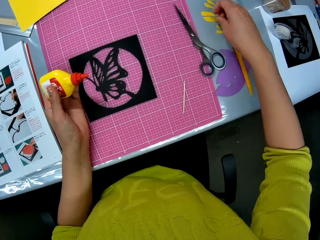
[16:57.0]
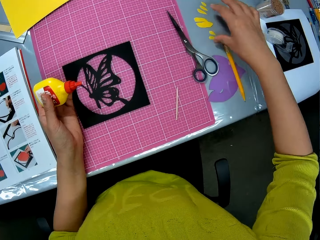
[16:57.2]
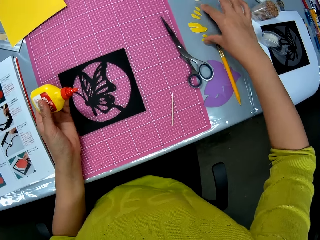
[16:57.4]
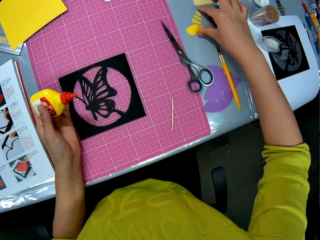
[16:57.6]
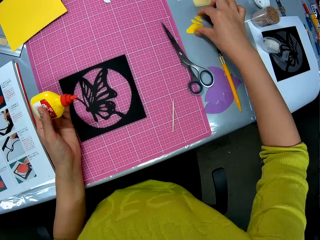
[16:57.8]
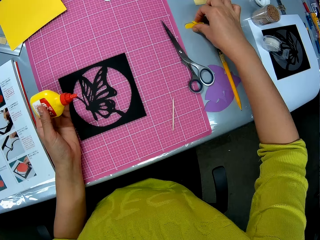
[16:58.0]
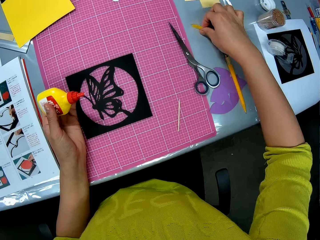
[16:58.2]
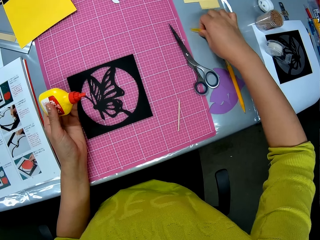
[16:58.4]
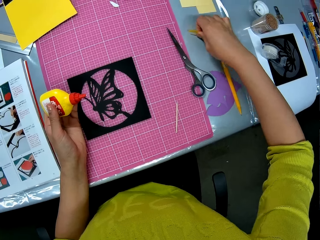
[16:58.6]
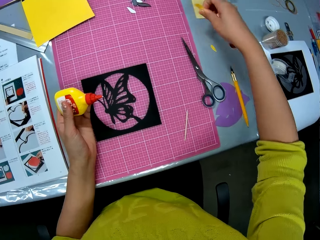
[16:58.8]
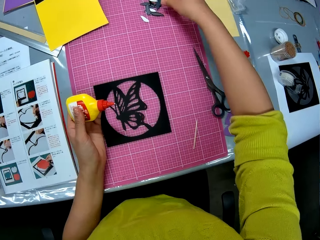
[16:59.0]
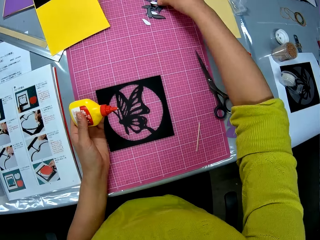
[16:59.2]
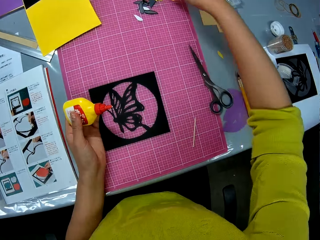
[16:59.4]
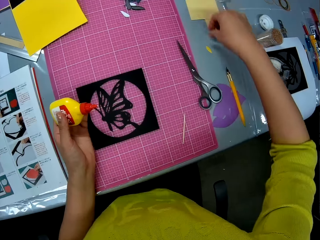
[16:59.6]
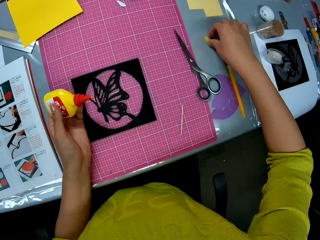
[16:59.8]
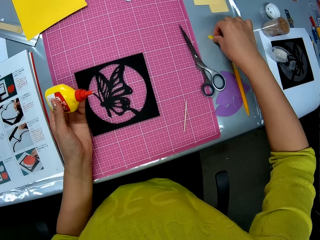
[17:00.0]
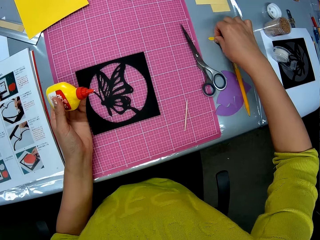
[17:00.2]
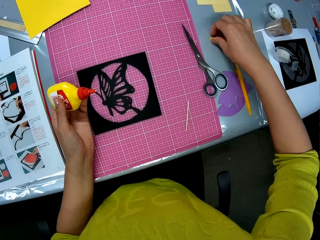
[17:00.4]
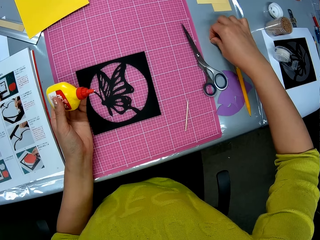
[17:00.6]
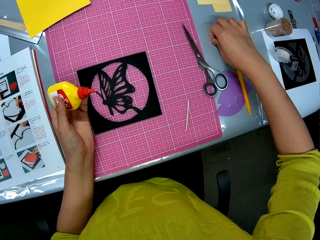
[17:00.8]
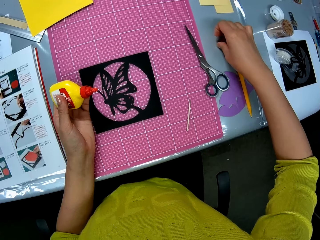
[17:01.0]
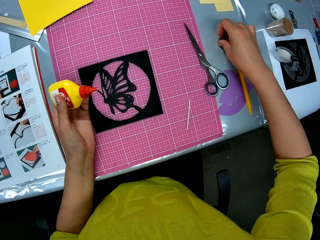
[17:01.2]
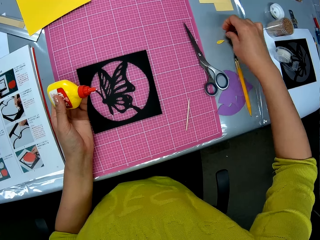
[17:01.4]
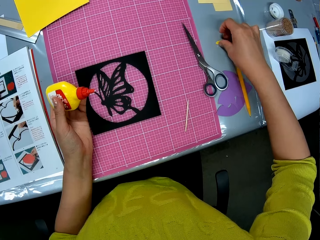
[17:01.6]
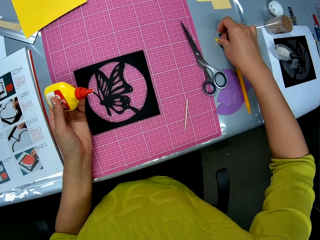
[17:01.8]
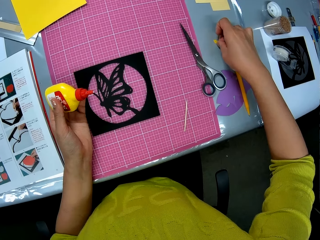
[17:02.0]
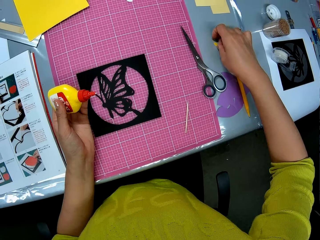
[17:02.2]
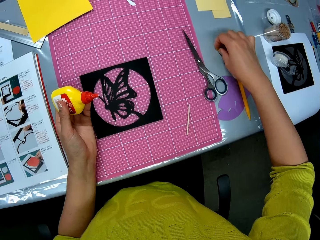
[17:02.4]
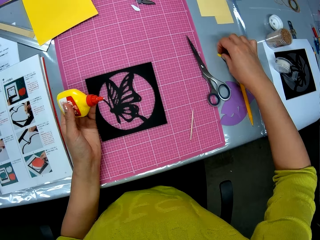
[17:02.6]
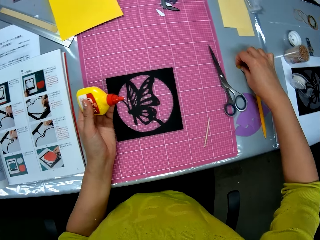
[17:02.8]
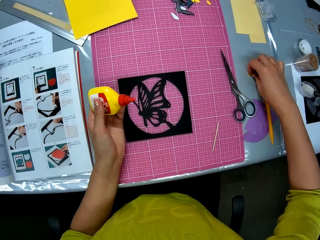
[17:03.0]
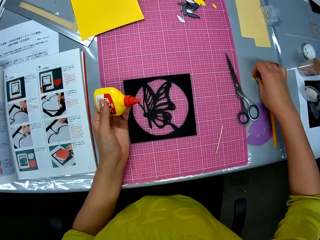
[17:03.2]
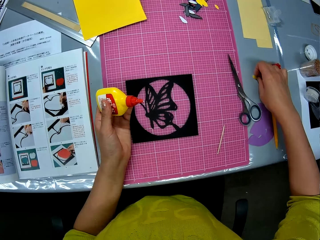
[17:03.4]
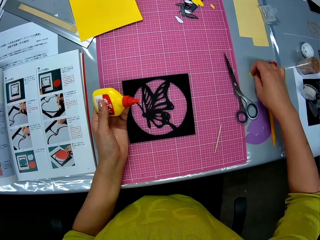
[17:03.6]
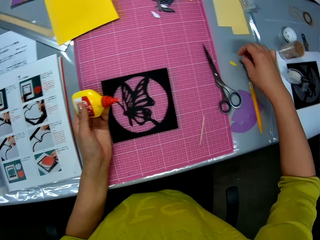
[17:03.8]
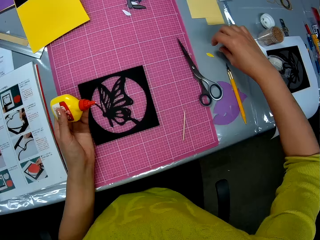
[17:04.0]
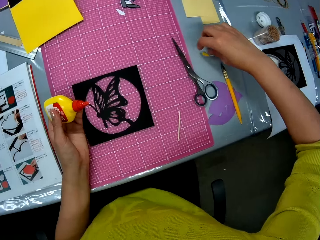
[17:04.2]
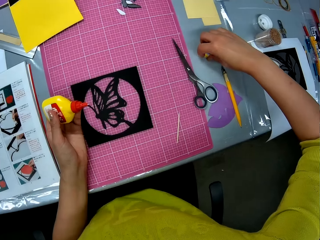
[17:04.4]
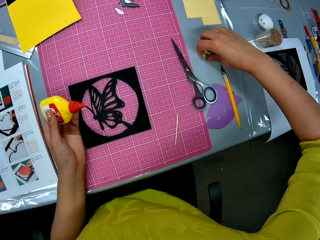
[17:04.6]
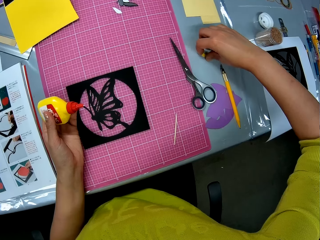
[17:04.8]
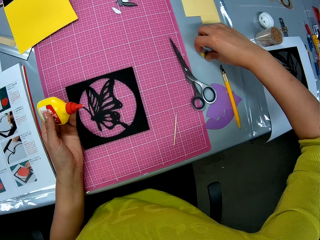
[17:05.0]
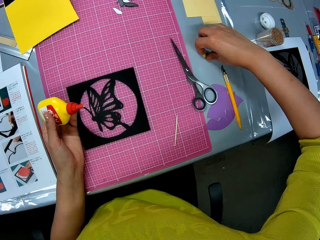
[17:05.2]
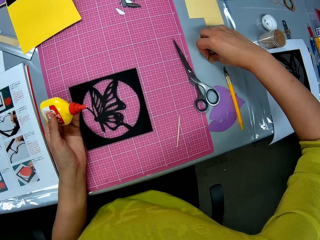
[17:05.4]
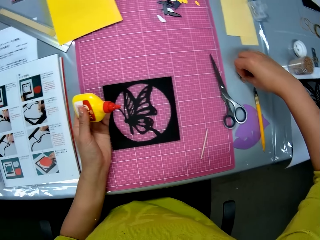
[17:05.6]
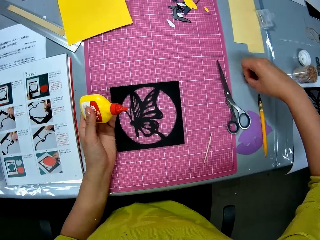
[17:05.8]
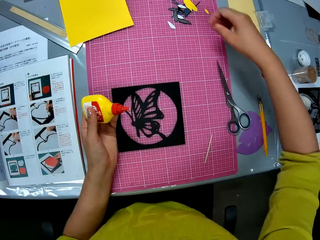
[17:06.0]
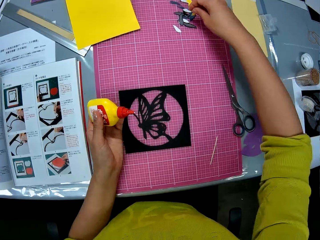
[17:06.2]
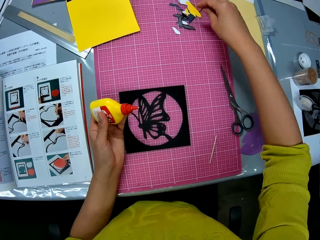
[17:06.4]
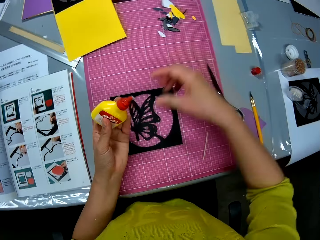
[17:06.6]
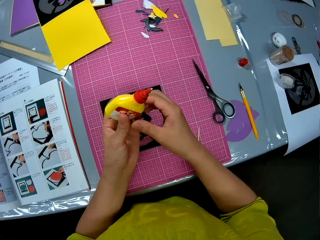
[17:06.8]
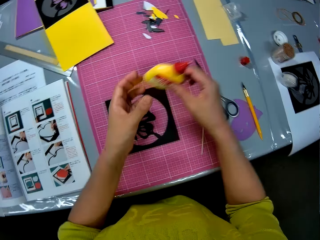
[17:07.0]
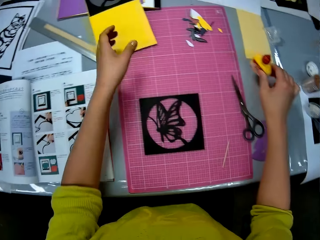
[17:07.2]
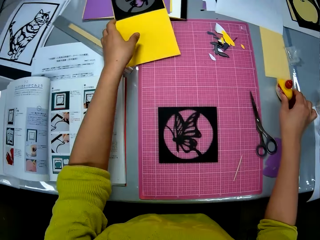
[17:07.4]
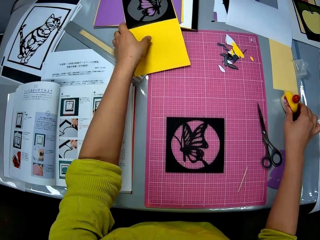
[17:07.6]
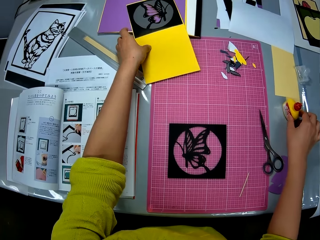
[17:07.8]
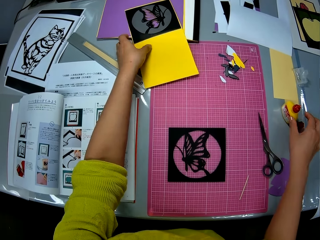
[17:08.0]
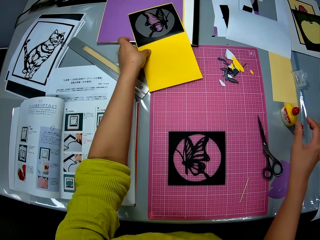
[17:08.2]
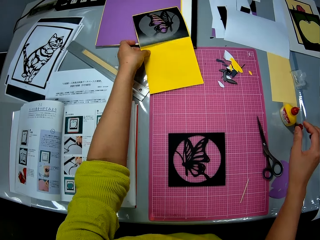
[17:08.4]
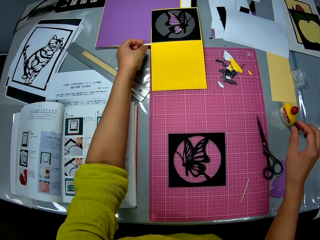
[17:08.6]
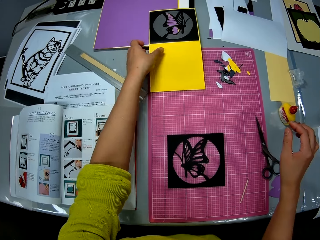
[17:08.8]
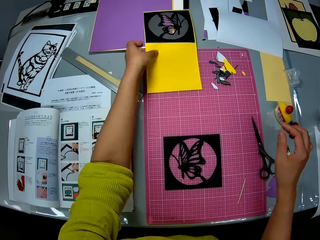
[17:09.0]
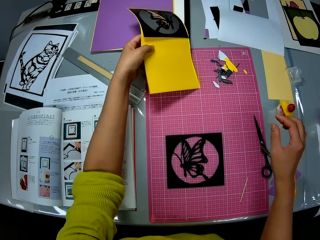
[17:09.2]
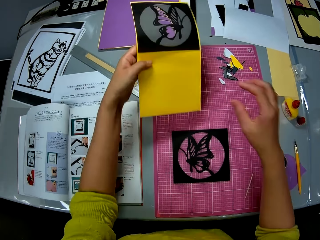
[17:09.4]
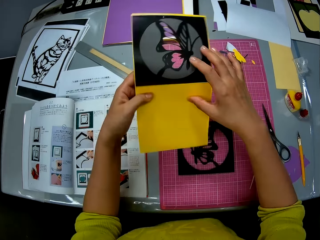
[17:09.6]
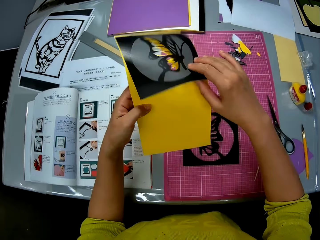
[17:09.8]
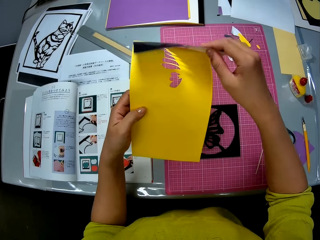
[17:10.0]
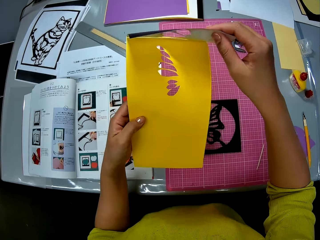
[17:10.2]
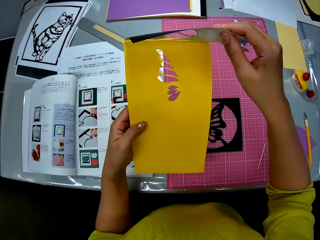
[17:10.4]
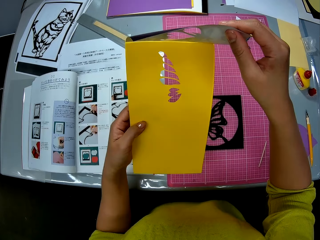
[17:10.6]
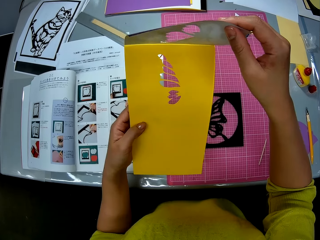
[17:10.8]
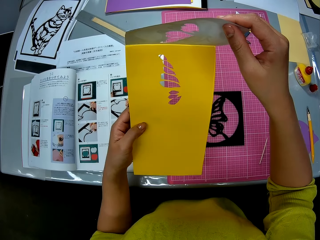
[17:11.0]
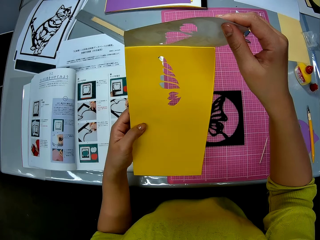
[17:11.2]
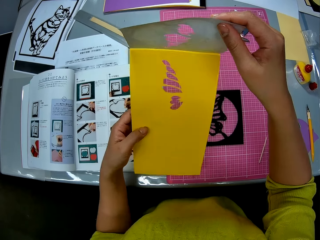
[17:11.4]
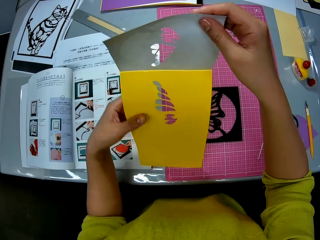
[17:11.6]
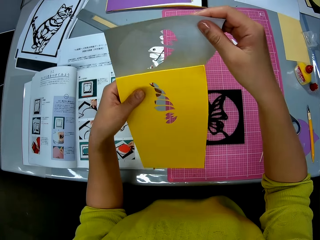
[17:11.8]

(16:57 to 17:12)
The camera wearer puts the yellow piece on the table. She packs the yellow pieces on the table with her right hand. She picks up the cut papers. She puts the yellow pieces over the black pieces on the cutting mat. She picks up the cut paper. She puts the paper together. She passes the glue container in her left hand to her right hand. She puts the glue container in her right hand on the table. She picks up the papercraft on the table with her left hand. She opens the butterfly paper print on the papercraft with her right hand.

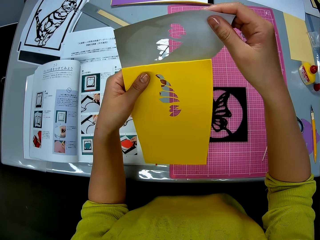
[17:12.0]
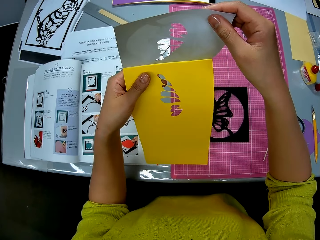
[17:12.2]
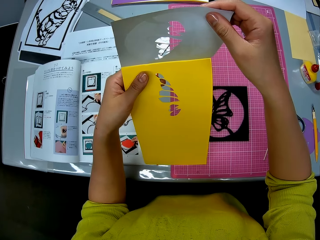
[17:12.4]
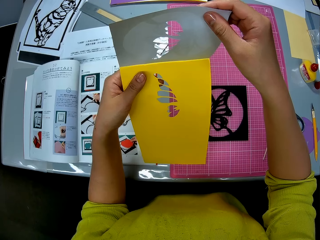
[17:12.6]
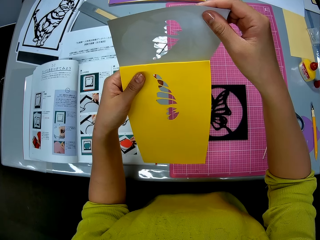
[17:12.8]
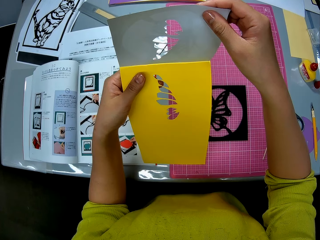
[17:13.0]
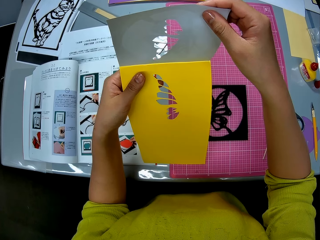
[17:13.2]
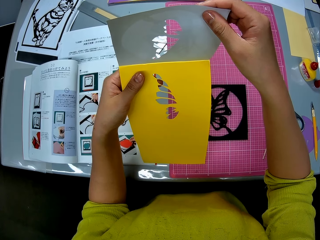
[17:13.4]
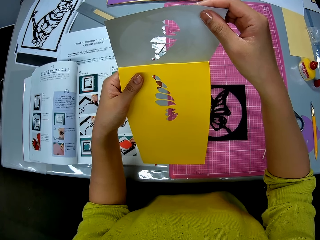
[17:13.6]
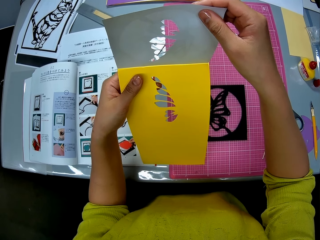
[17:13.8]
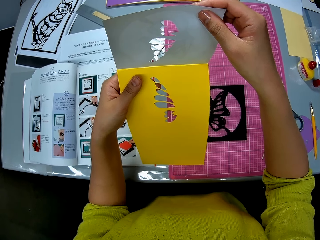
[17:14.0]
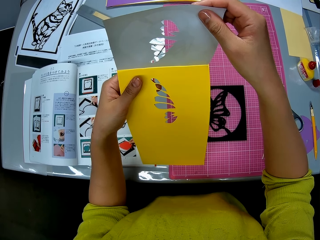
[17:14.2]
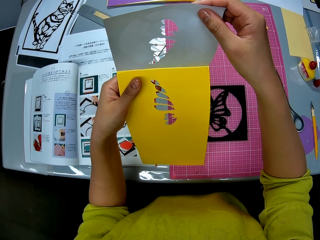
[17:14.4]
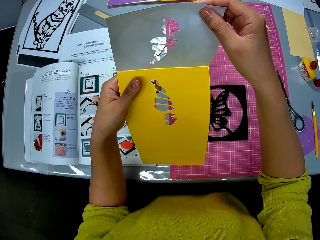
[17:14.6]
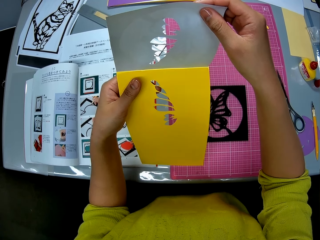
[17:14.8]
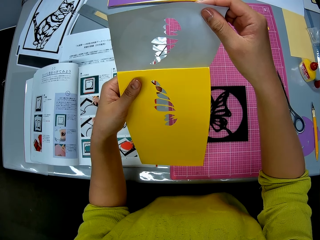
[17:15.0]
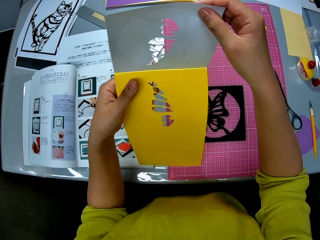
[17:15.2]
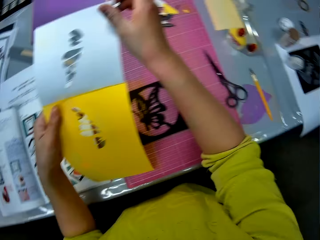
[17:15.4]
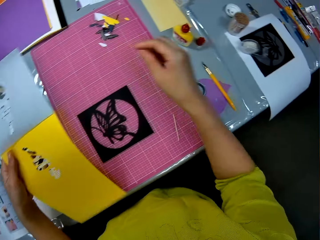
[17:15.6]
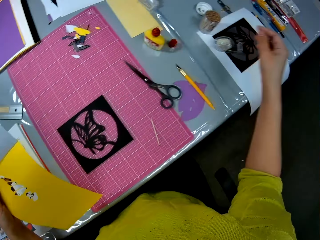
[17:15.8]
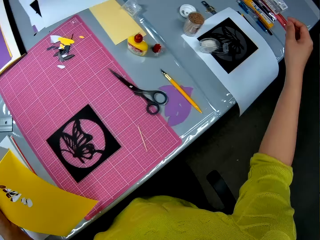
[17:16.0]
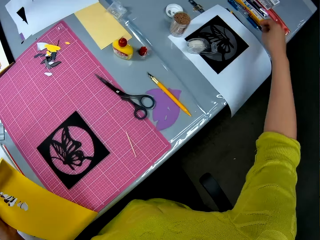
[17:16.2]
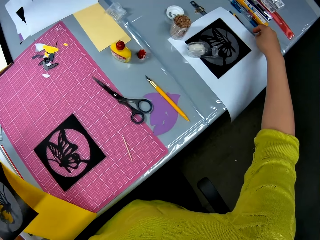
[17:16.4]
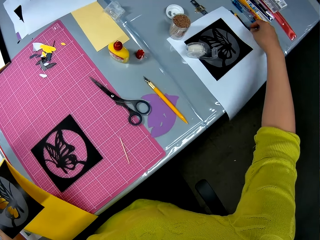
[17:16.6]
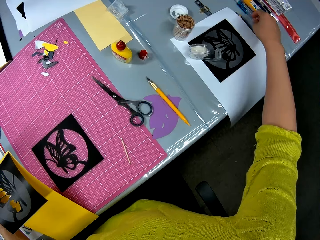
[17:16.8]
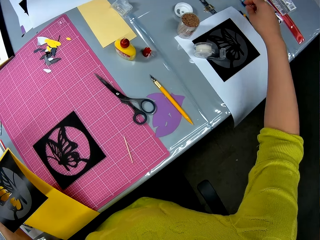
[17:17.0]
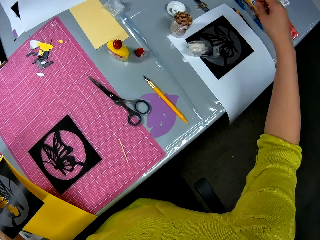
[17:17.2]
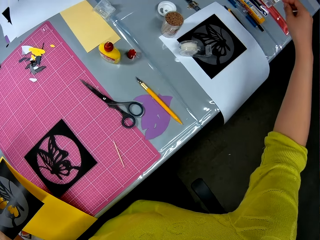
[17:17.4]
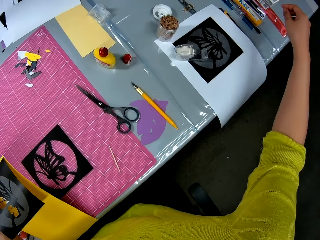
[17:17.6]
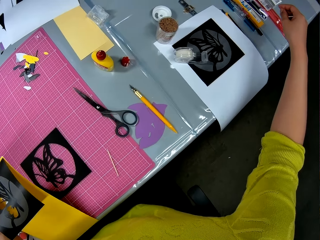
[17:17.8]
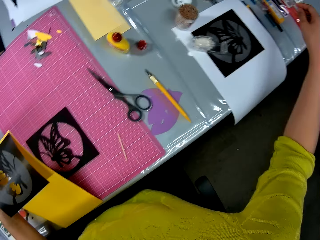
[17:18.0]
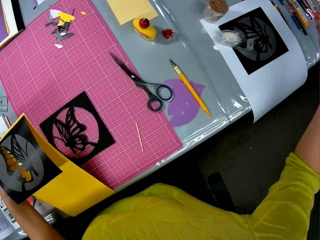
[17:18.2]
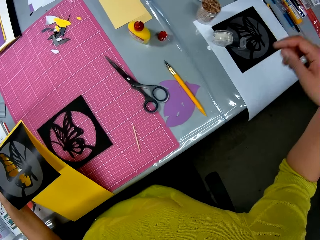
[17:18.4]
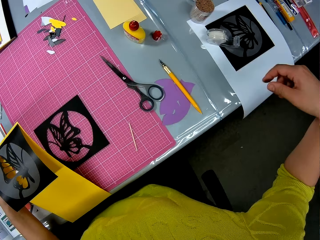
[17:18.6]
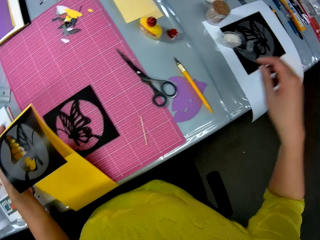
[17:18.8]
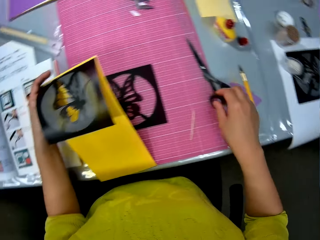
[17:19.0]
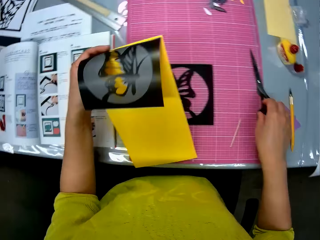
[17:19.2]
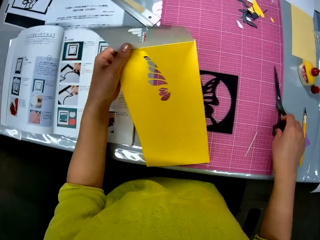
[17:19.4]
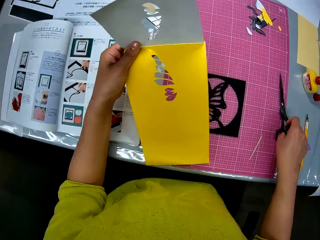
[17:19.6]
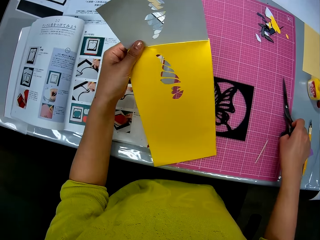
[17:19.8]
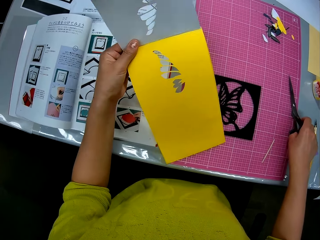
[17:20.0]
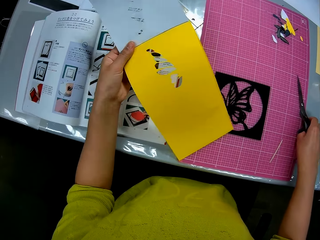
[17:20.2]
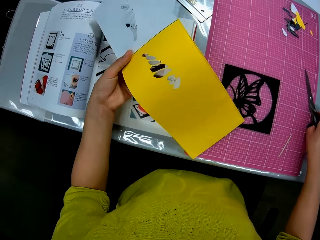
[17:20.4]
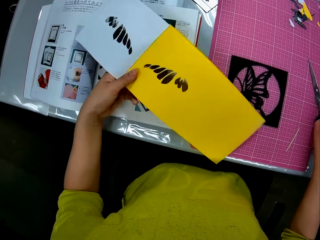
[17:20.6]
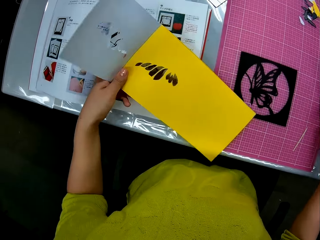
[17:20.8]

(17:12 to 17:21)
The camera wearer picks up the scissors on the cutting mat with her right hand.
